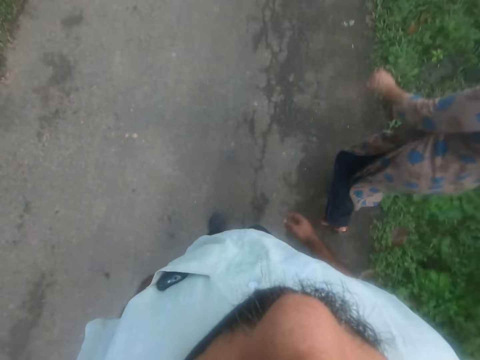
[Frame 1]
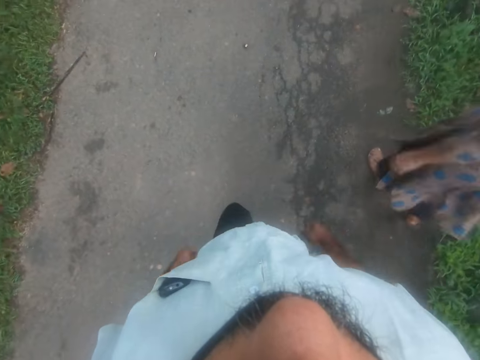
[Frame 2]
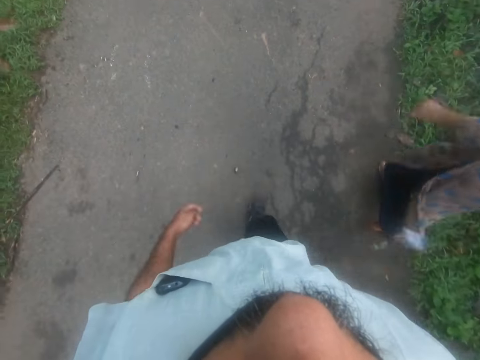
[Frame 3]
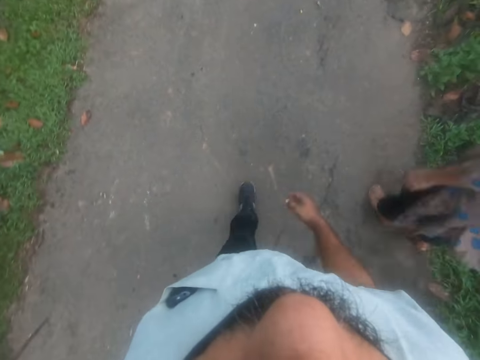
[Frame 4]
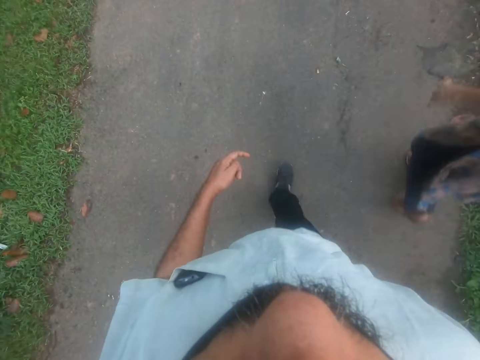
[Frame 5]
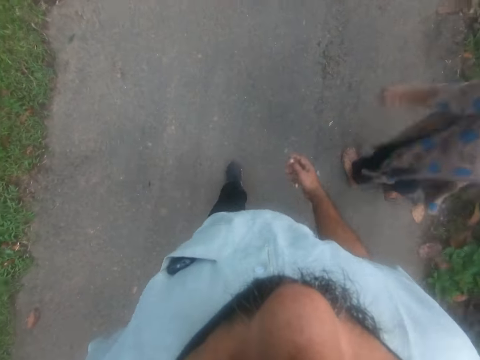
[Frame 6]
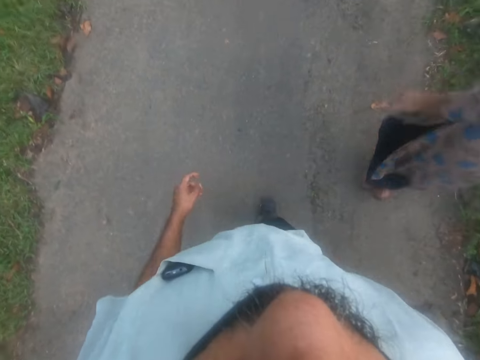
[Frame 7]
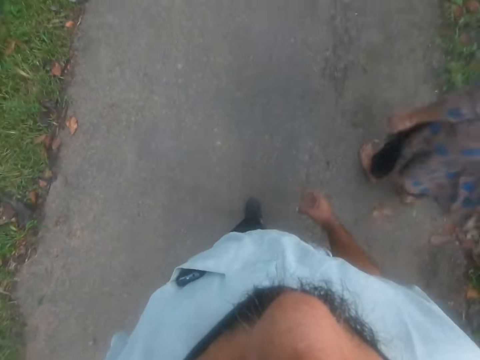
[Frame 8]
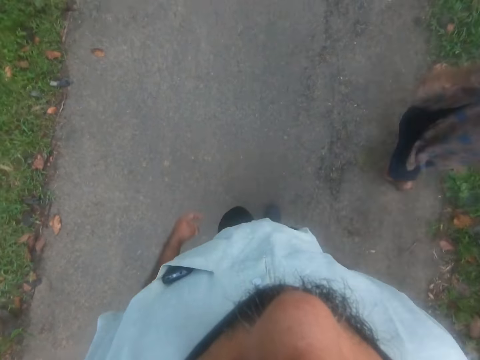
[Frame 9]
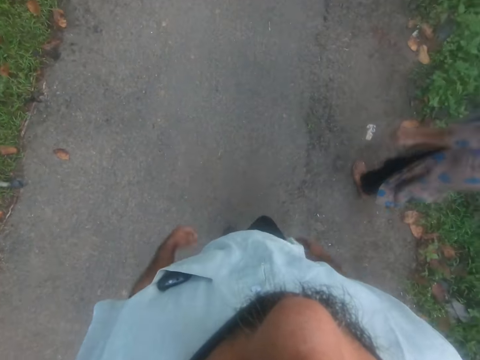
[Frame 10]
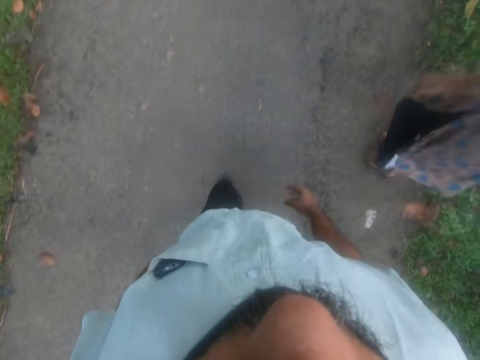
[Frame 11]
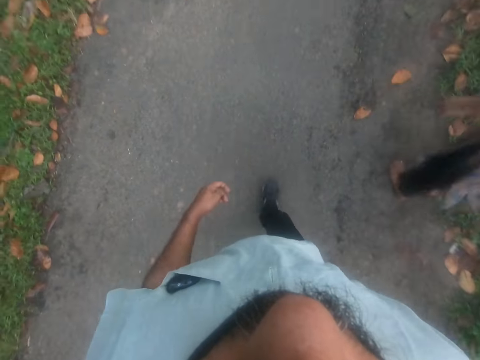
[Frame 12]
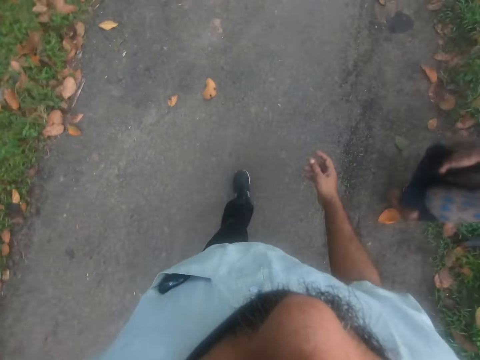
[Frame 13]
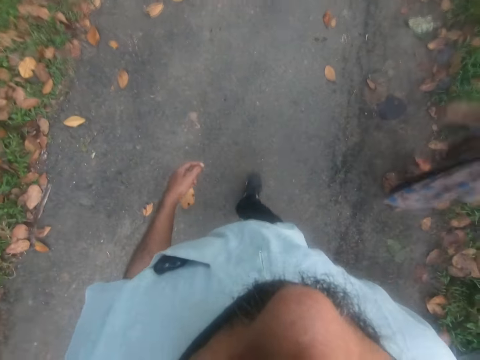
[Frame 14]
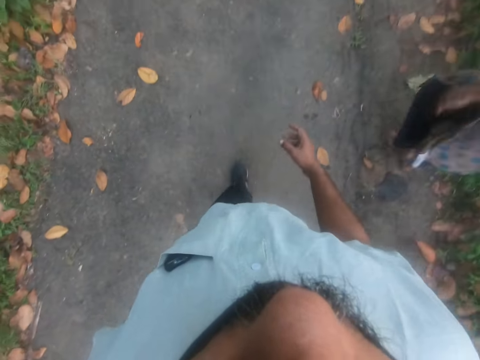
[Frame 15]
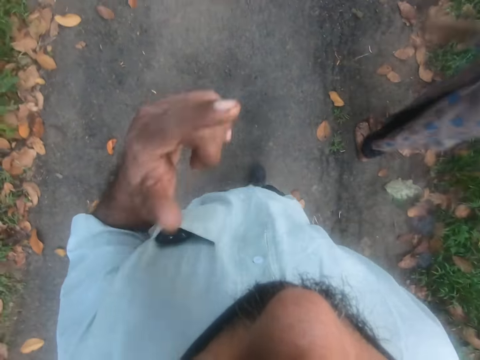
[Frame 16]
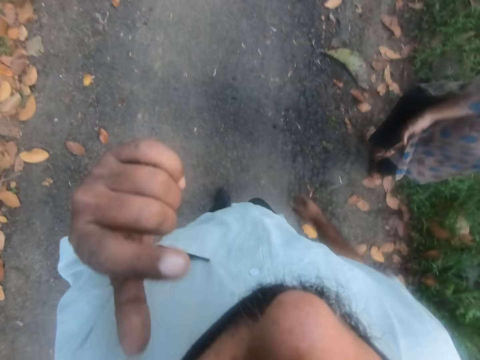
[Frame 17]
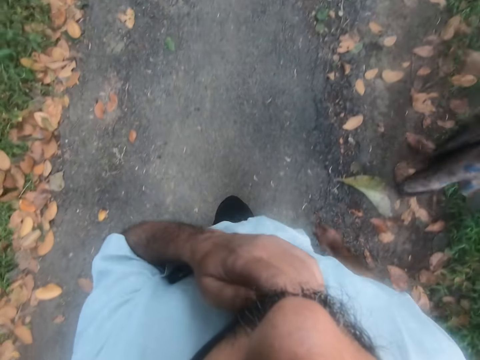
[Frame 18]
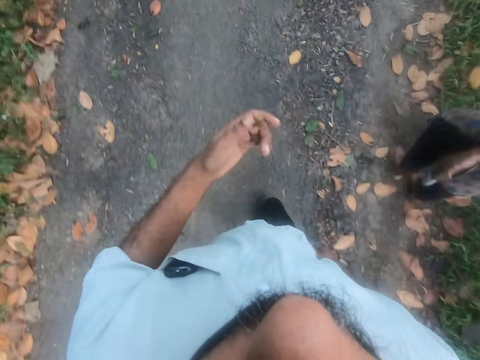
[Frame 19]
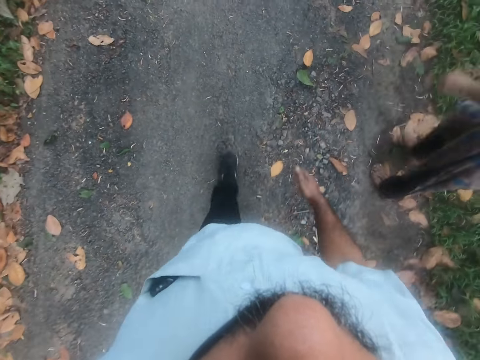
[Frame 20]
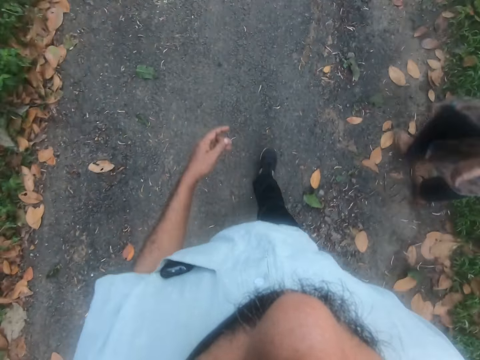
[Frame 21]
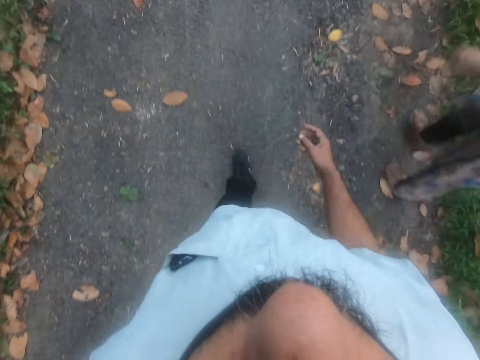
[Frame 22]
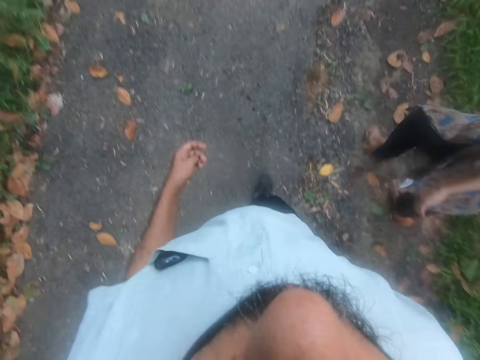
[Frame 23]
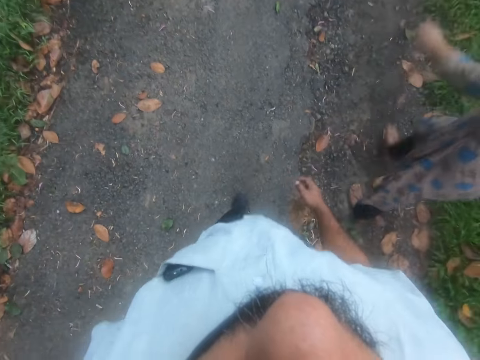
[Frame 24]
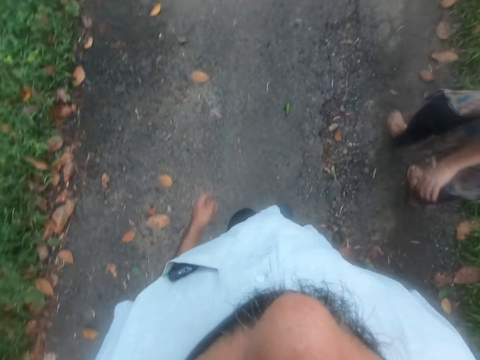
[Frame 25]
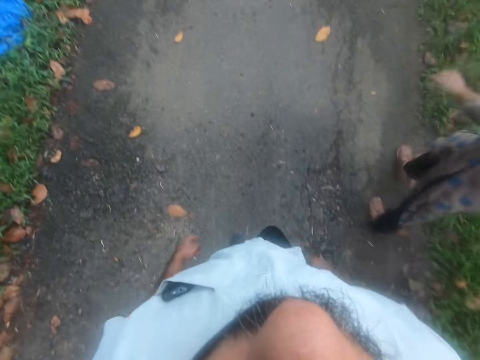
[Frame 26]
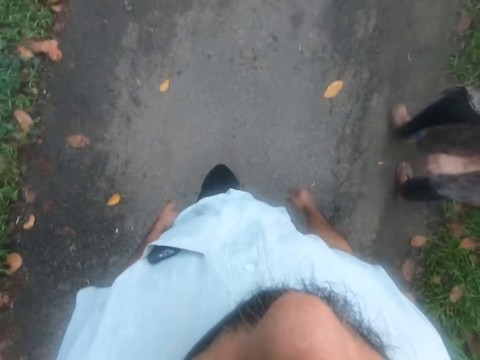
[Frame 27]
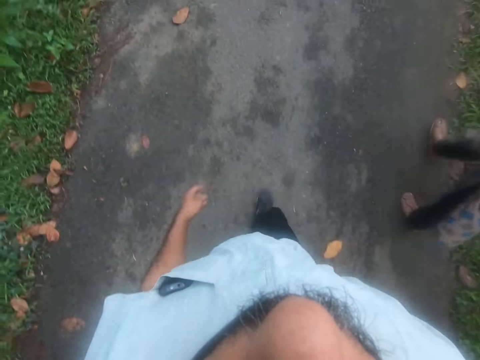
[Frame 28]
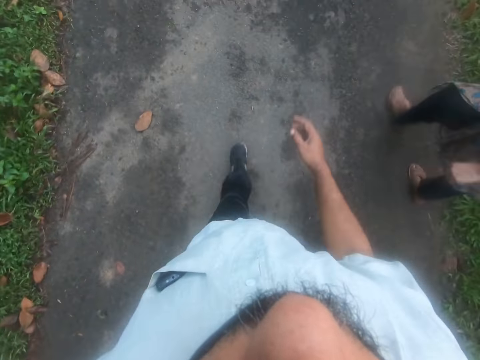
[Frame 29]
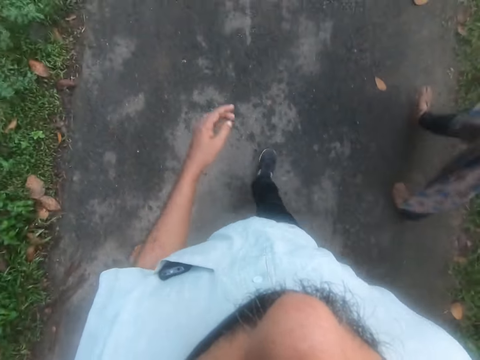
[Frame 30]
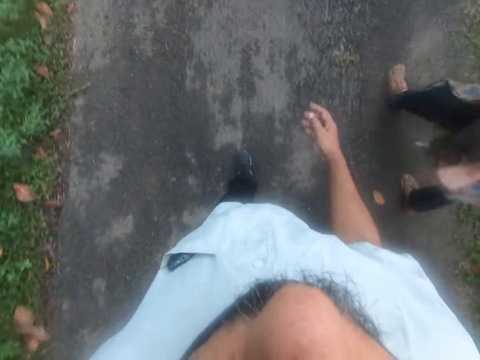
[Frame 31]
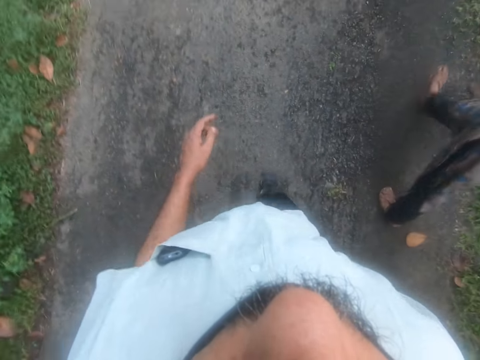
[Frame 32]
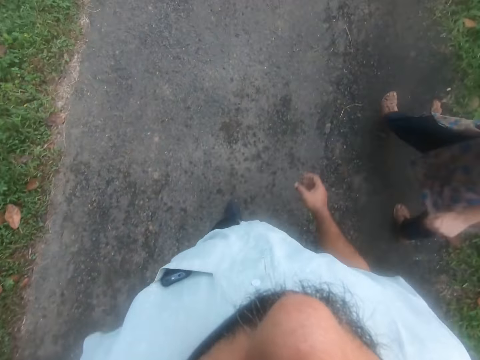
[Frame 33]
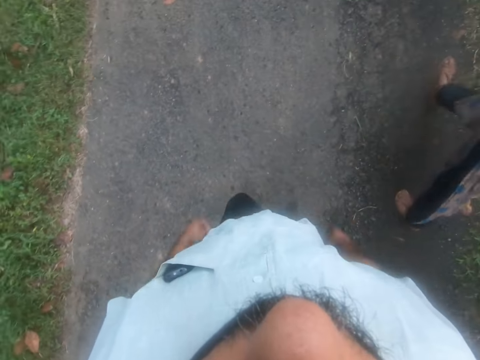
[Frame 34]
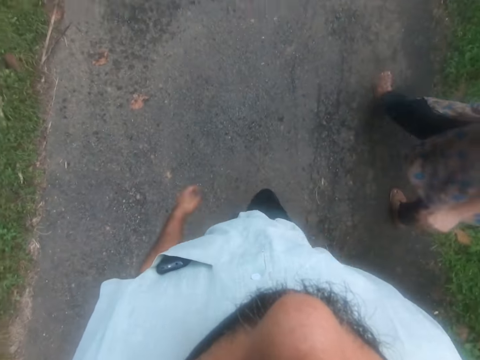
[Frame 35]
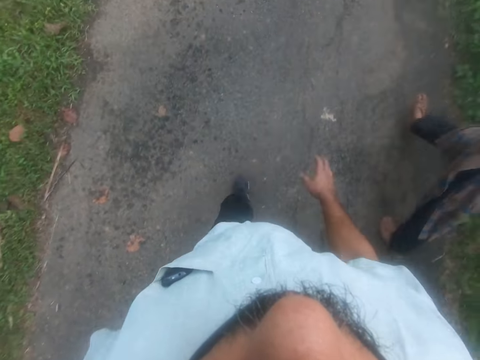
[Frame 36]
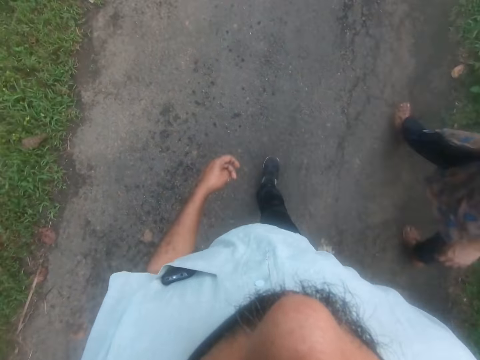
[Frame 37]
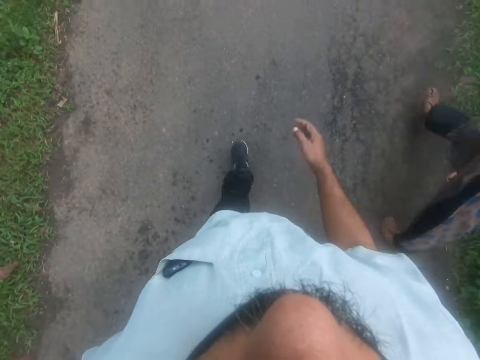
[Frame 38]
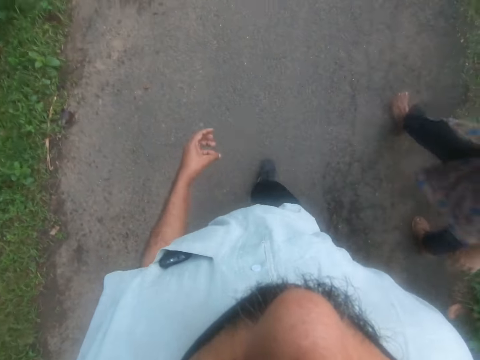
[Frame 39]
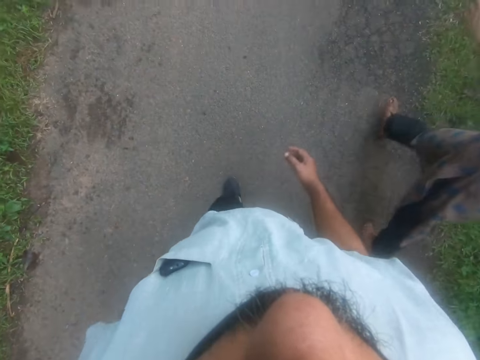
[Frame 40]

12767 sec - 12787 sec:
The camera wearer lifts the hand. He touches his face. He walks on the road. He continues to walk.

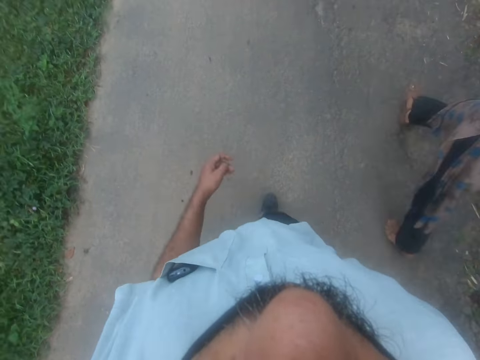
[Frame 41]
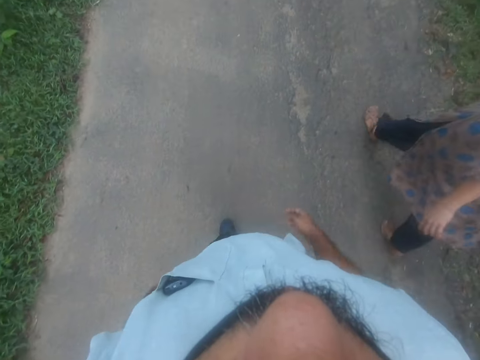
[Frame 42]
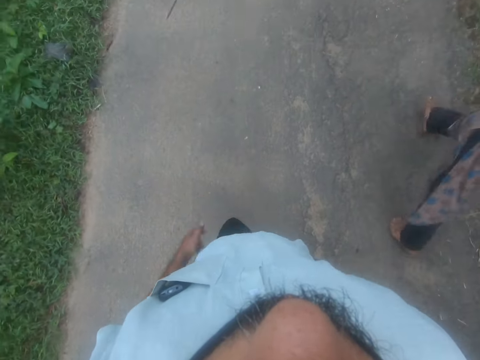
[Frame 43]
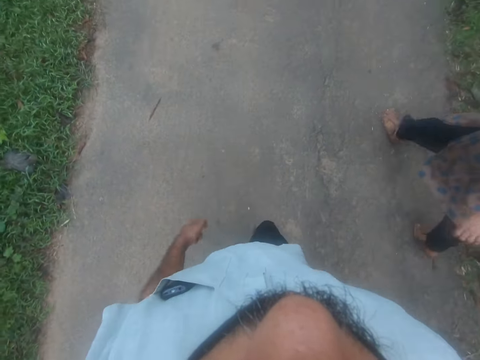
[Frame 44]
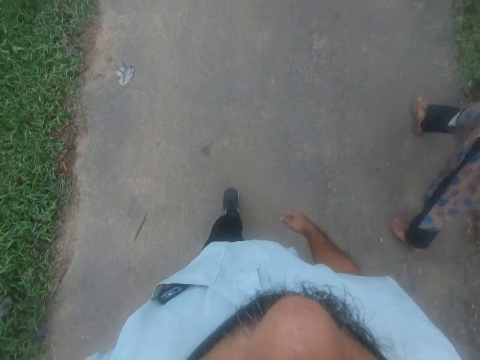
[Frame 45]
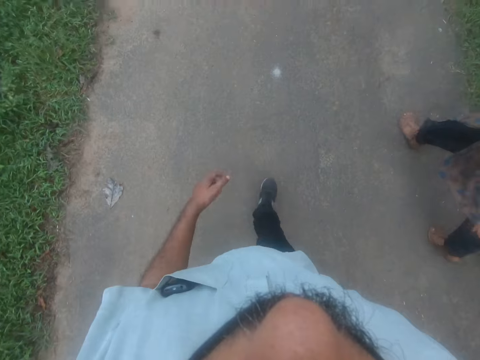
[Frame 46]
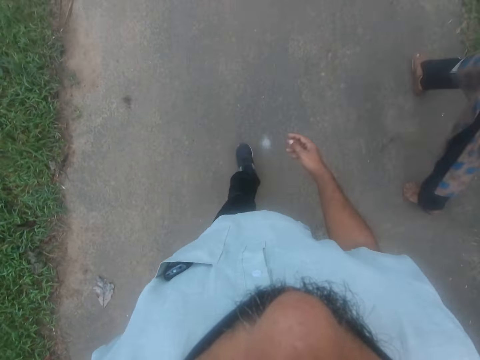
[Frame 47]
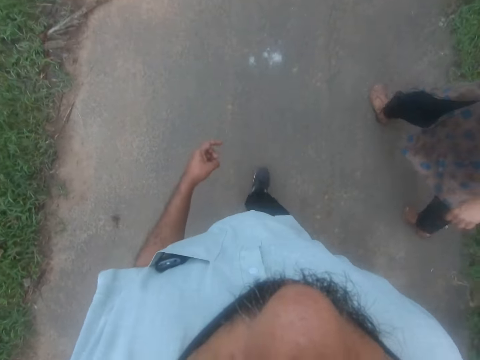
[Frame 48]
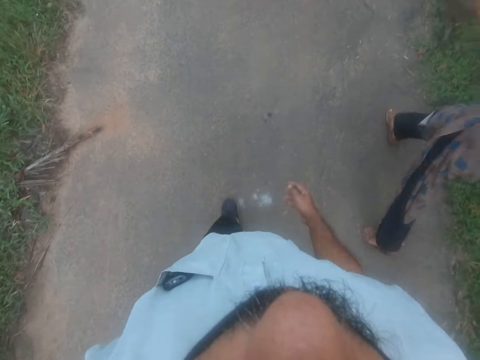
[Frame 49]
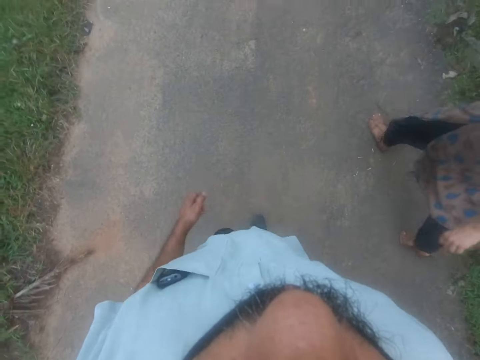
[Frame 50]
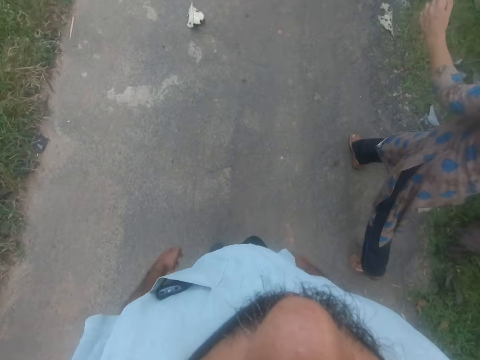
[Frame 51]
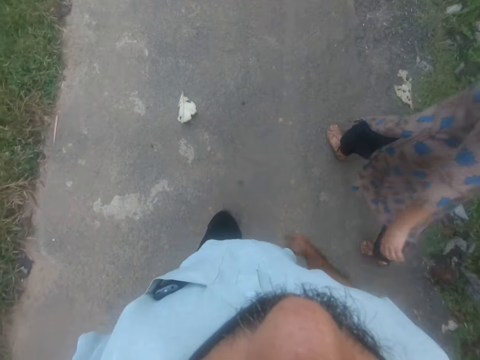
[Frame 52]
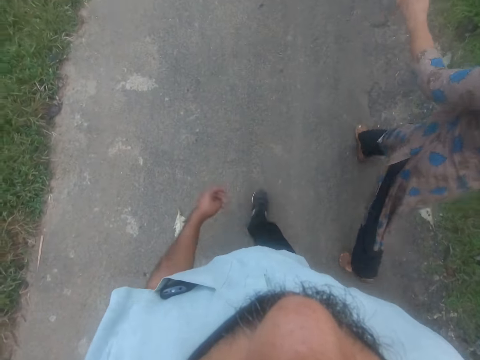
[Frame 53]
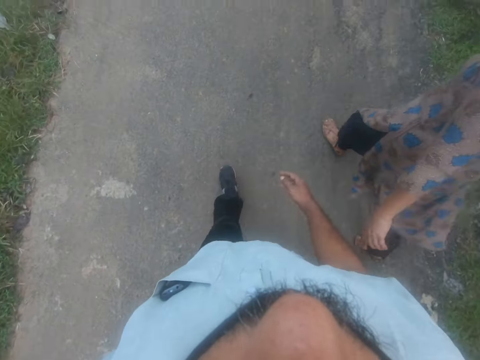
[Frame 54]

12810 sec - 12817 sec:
The camera wearer continues to walk.
